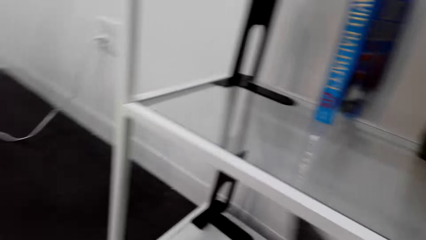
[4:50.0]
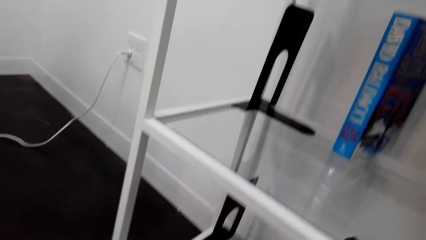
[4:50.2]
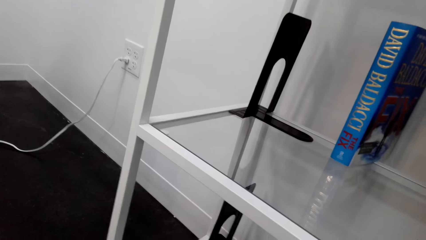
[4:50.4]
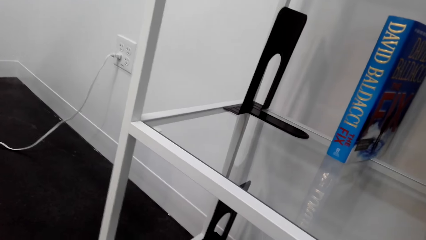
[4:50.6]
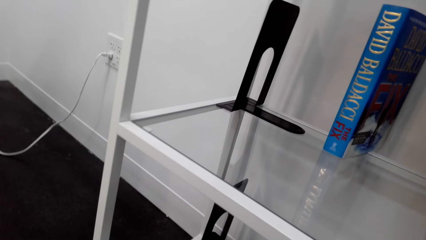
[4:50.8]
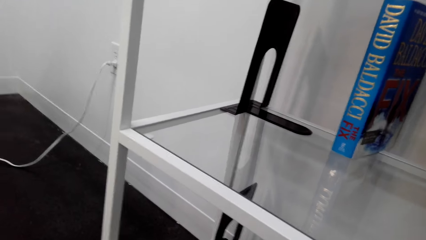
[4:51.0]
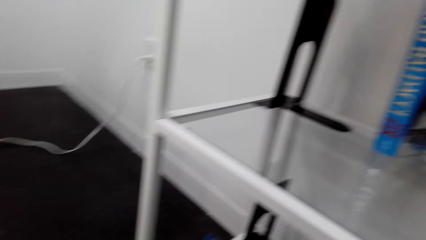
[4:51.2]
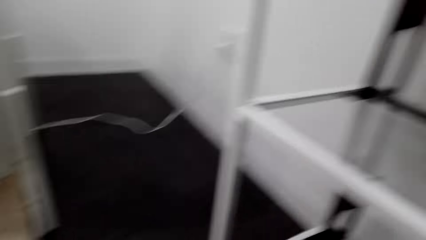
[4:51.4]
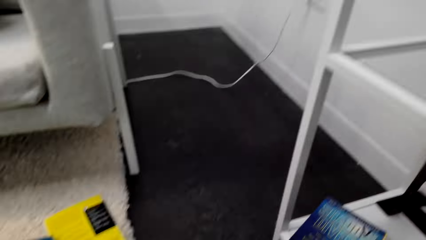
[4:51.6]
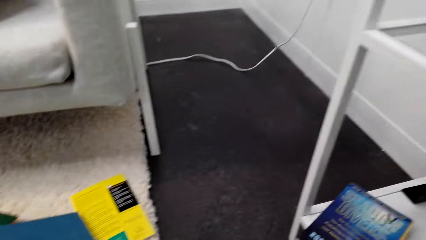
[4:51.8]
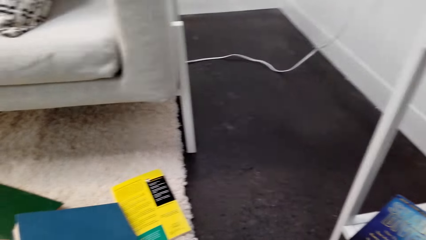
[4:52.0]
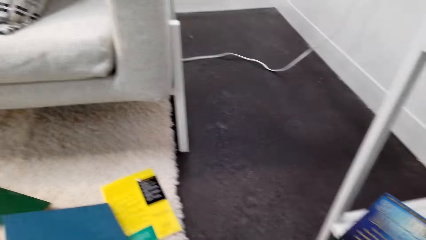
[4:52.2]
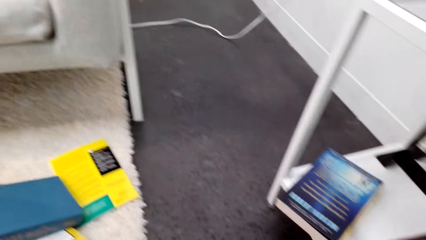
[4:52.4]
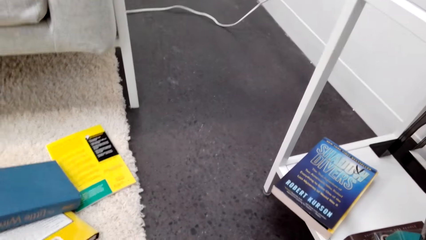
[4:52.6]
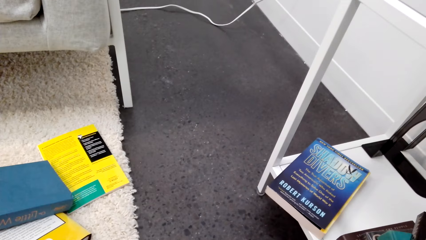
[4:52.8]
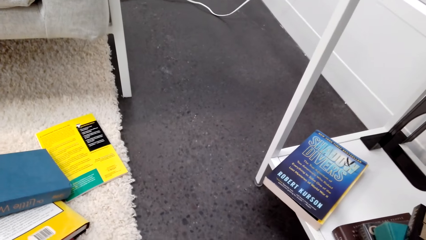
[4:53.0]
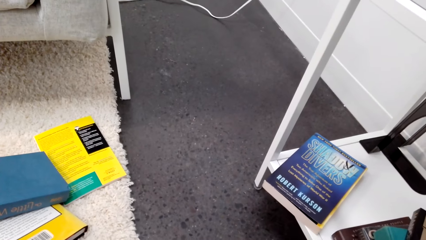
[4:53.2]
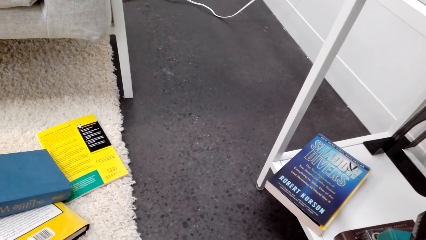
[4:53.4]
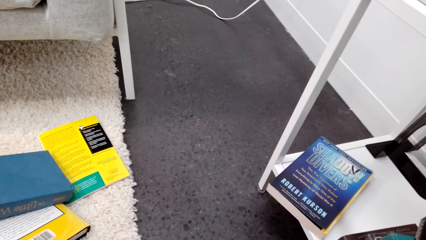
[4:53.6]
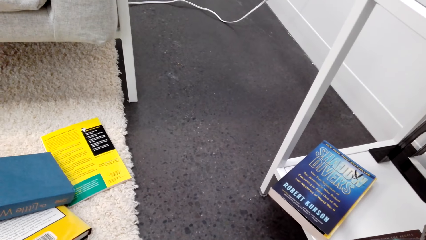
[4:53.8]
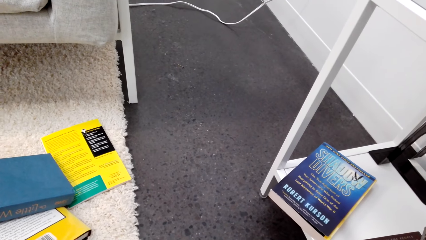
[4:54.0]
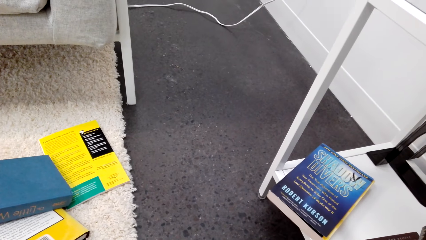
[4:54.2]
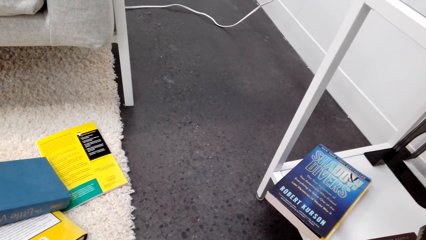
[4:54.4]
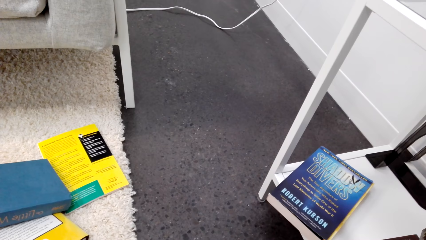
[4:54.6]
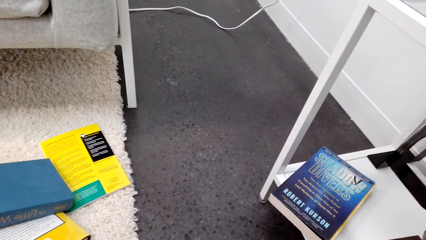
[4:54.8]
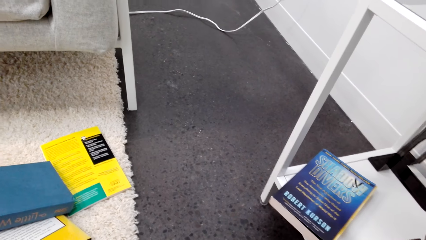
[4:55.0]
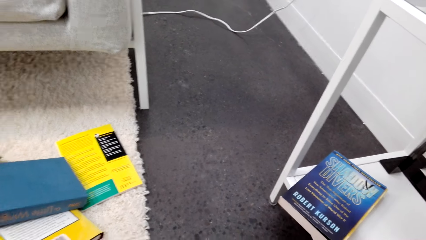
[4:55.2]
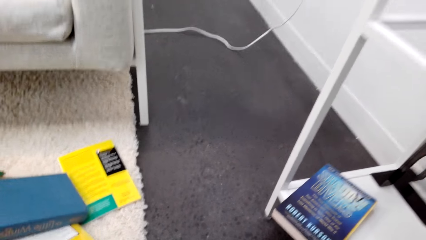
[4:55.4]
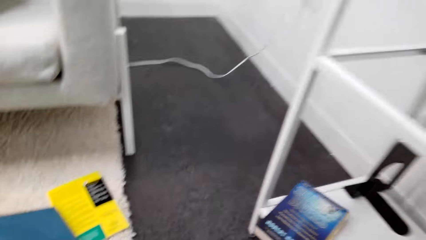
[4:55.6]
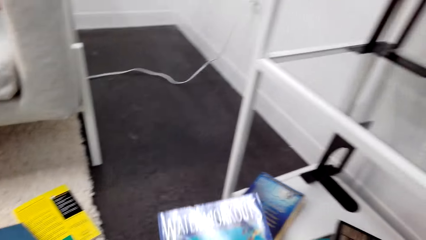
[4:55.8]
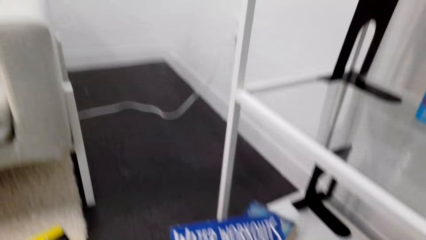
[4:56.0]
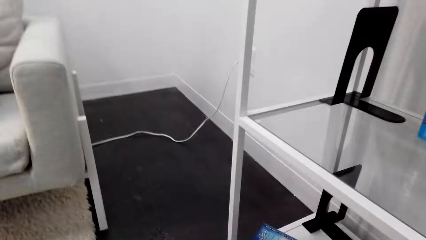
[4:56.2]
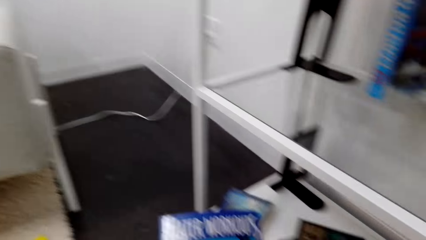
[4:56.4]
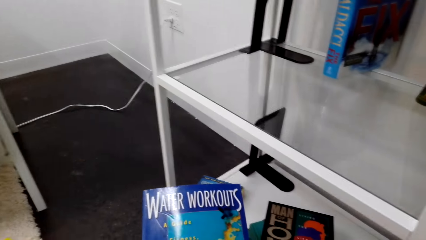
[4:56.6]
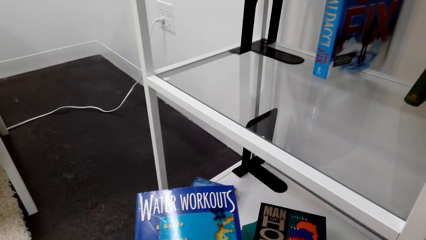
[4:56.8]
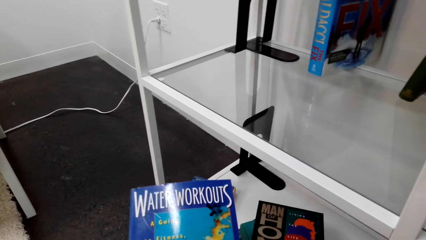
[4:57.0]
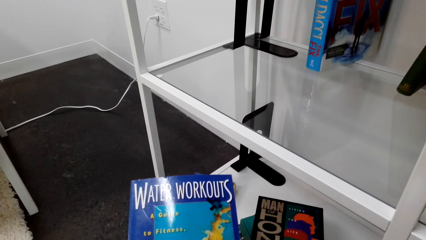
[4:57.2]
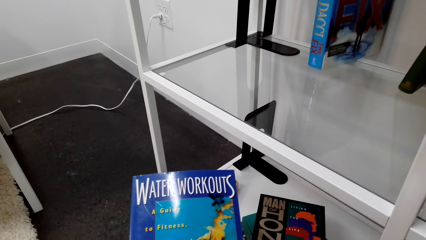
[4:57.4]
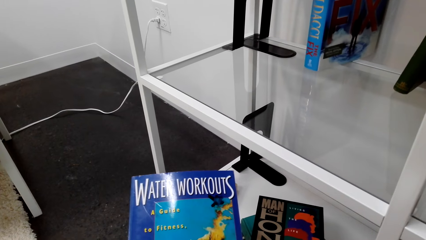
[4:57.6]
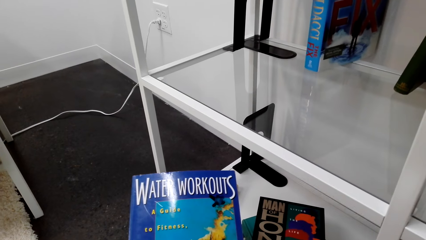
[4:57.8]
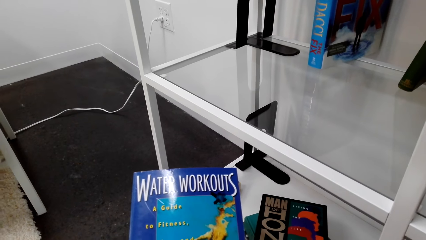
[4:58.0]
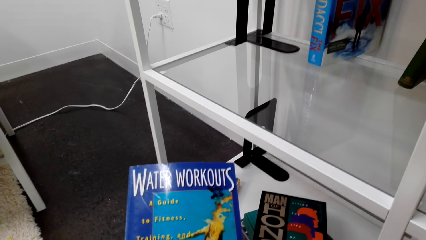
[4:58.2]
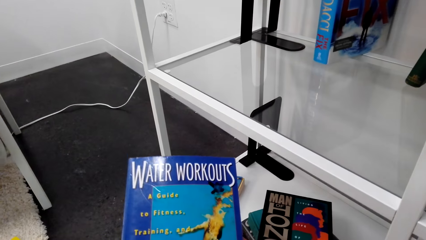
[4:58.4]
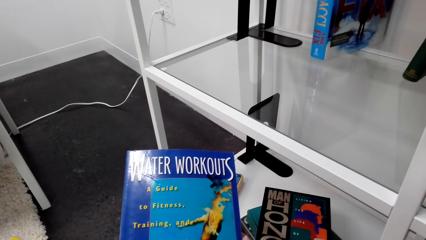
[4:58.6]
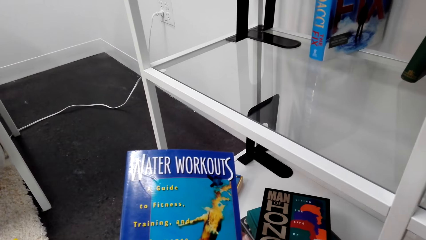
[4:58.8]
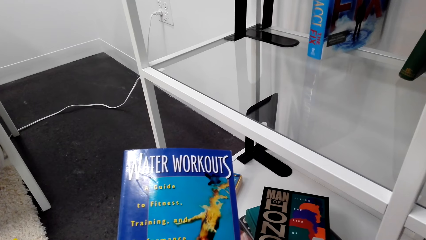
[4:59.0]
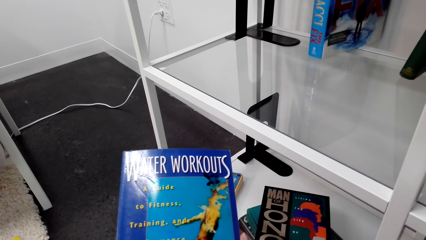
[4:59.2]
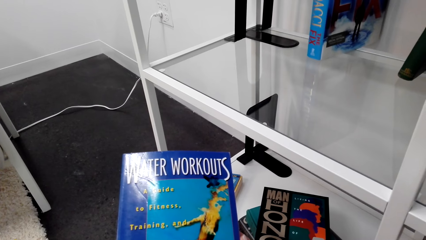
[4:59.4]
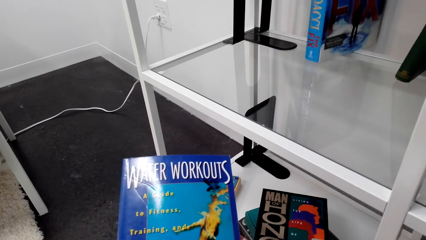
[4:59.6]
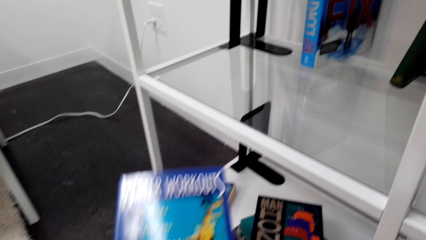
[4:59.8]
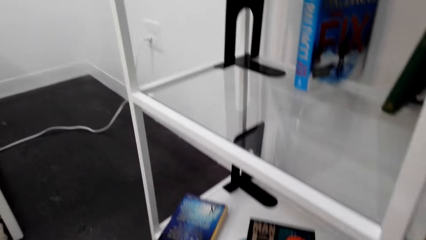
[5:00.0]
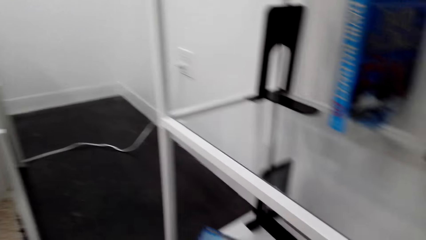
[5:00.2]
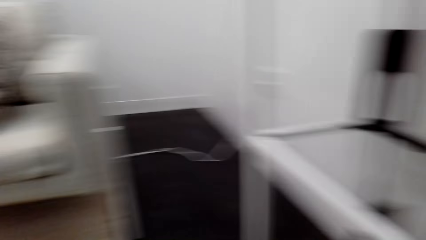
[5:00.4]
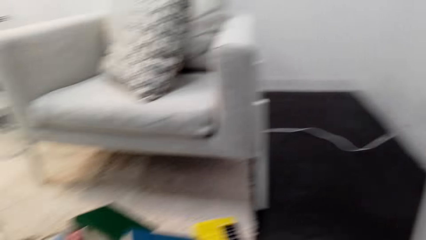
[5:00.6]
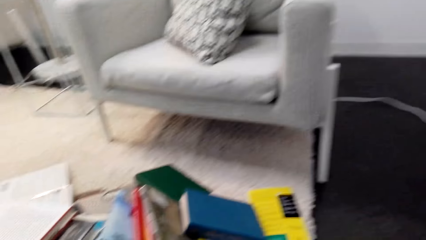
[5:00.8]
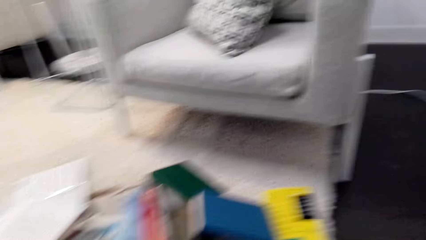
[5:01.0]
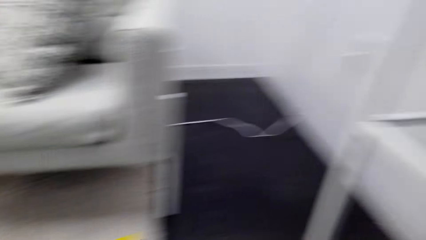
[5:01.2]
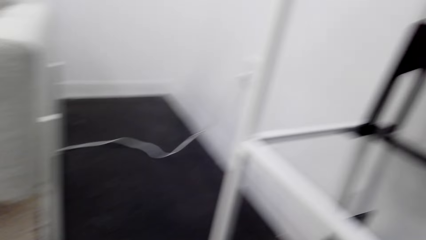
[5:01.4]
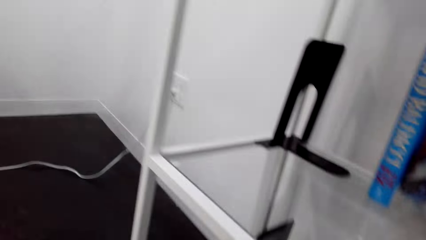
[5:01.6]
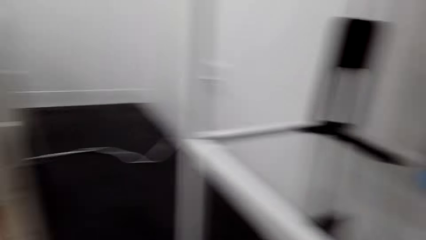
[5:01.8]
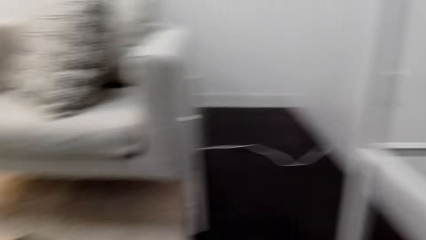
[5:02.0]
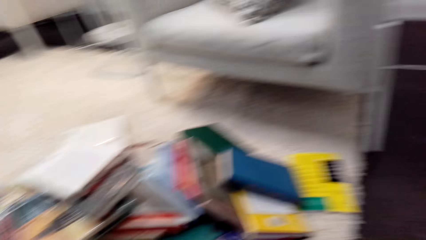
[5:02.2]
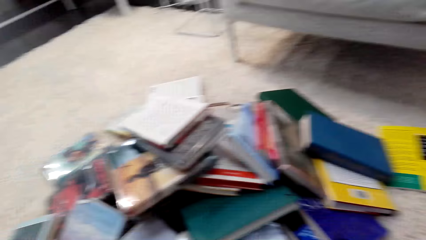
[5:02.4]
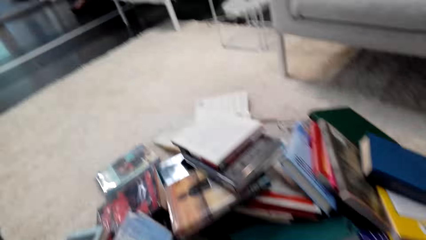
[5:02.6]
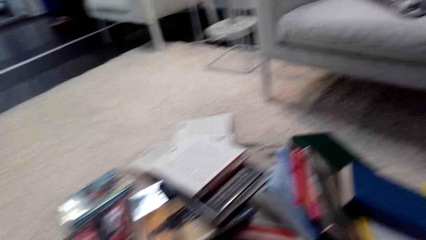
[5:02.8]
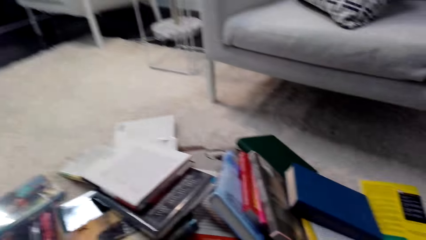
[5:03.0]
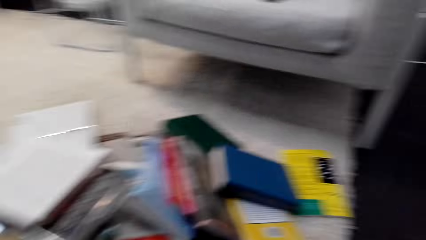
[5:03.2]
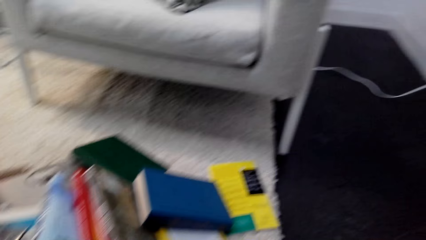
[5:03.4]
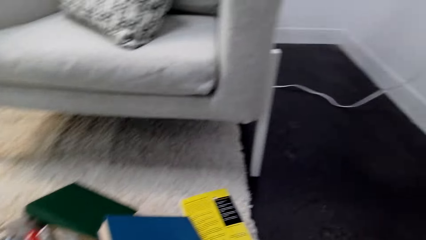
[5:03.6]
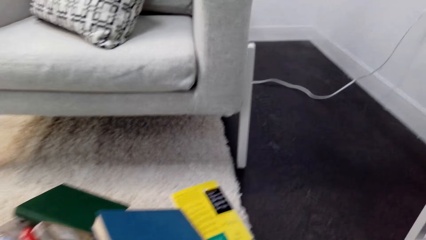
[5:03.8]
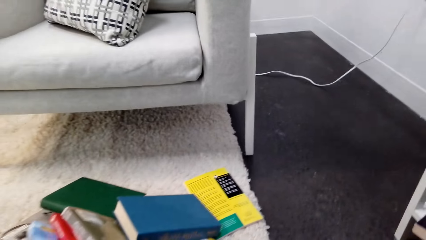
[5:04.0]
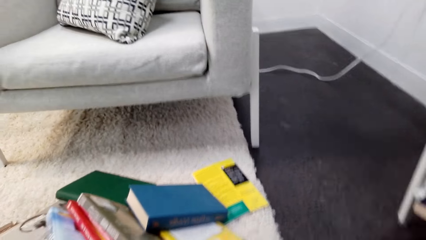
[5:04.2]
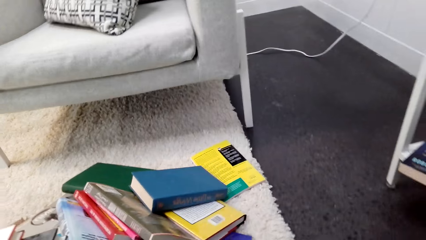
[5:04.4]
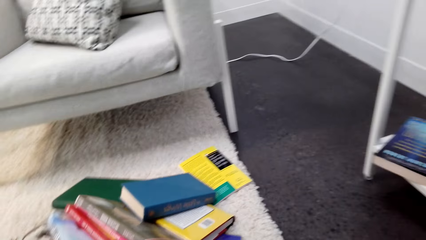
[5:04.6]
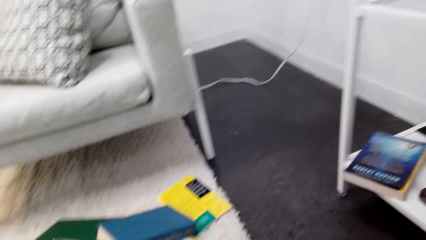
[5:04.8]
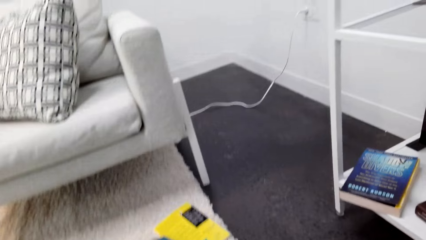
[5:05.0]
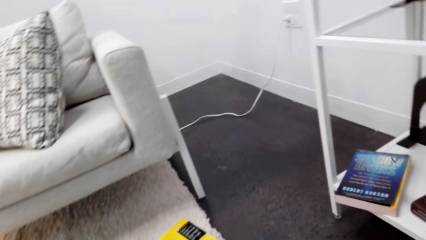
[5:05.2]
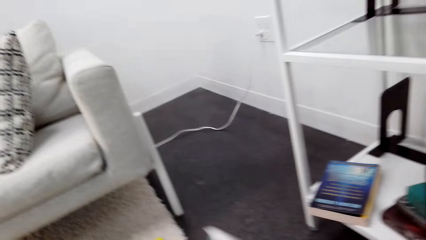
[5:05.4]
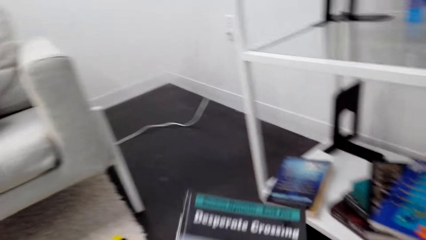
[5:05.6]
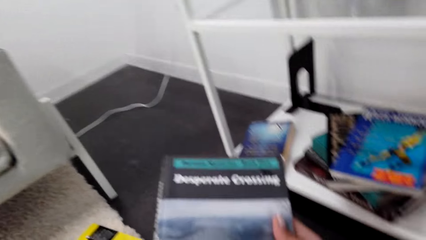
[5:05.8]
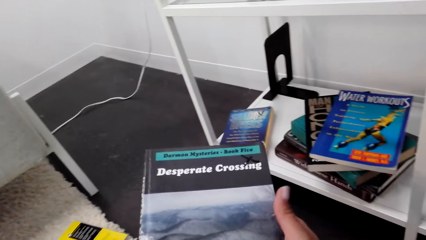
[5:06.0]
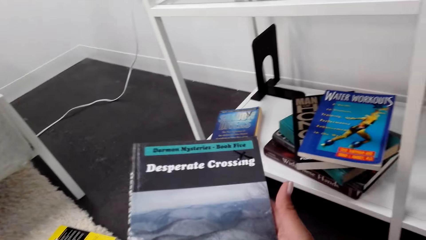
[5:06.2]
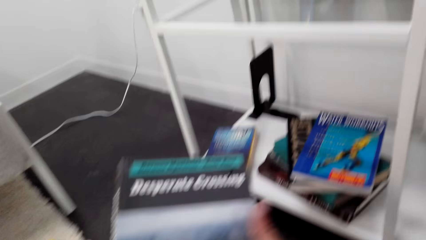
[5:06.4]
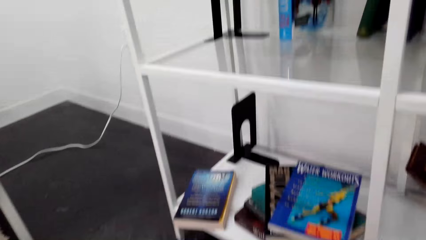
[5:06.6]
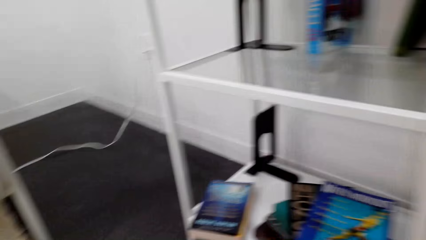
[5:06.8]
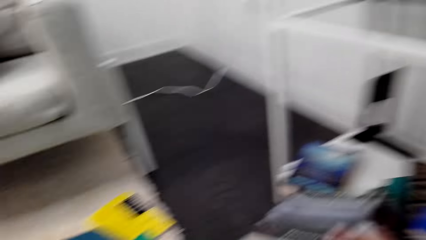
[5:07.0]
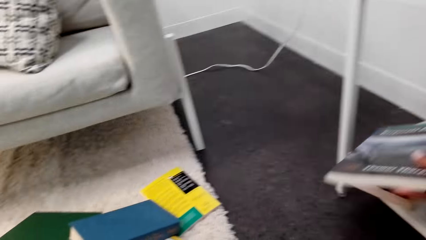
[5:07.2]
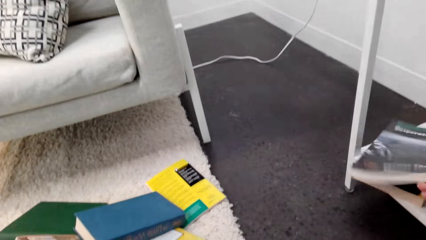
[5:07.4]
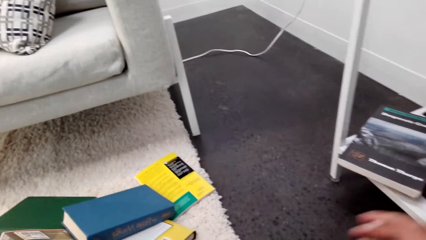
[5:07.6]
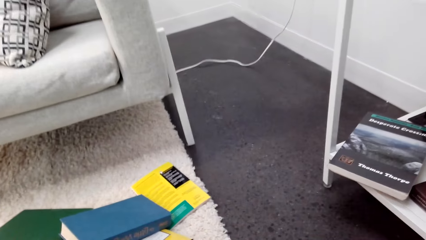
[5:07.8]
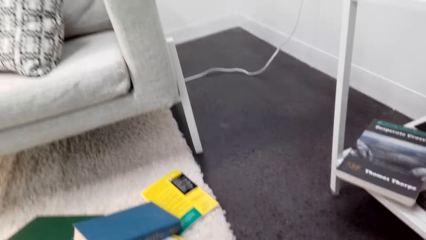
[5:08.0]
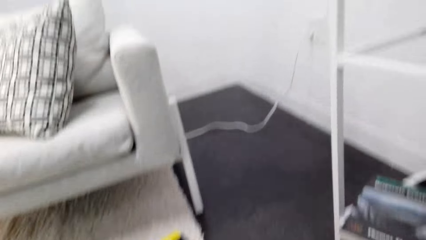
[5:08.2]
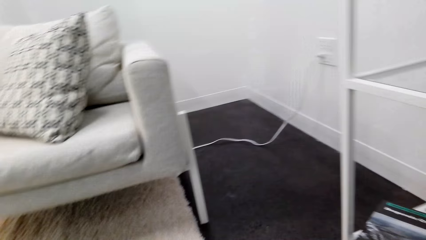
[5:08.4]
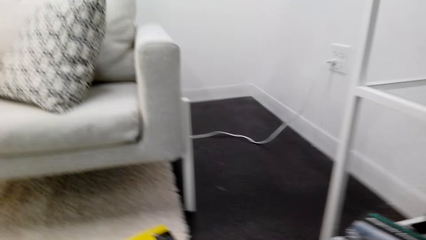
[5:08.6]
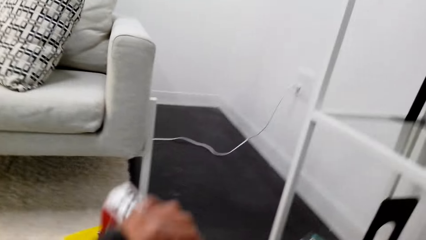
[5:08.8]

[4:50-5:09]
The camera wearer moves a book. They look around. They lift the book. They look at the book. They drop the book. They look around. They put the book on the shelf. They look at the book. They hold the book. They drop the book. They put the book on the shelf. They pick the book from the floor.
